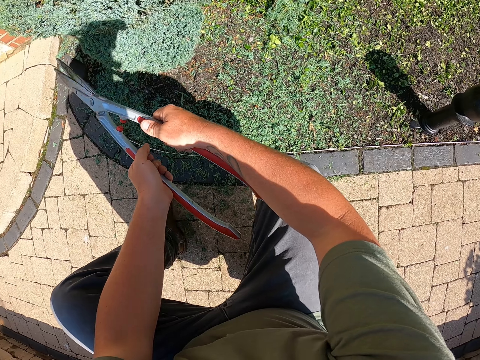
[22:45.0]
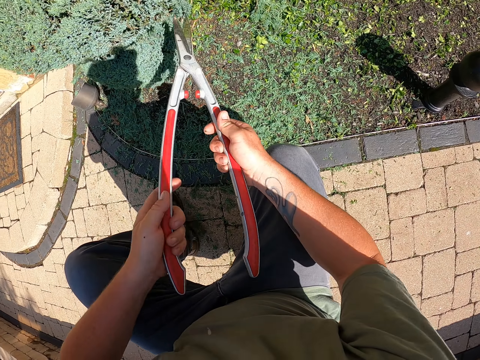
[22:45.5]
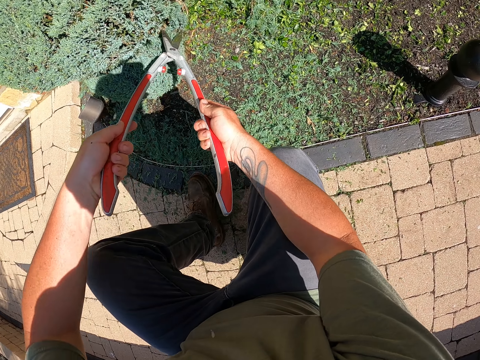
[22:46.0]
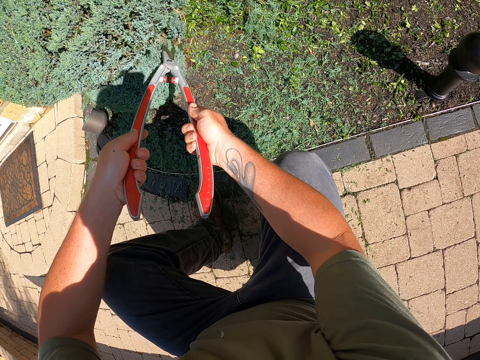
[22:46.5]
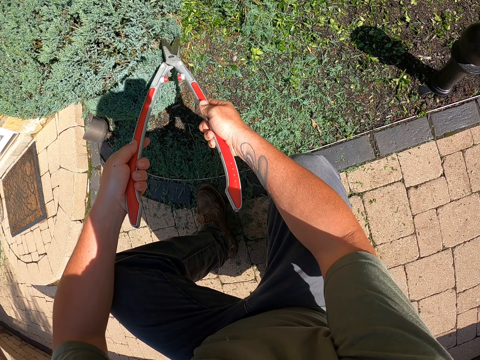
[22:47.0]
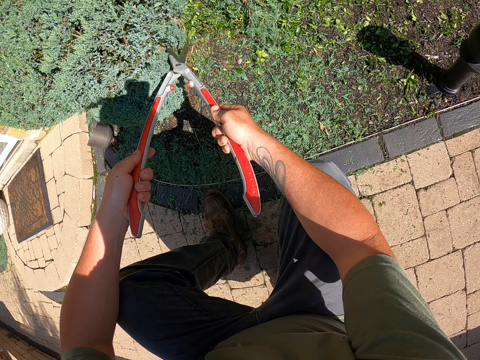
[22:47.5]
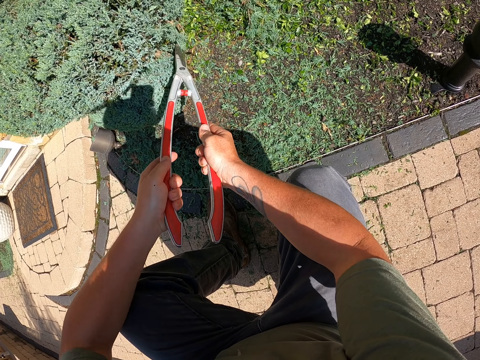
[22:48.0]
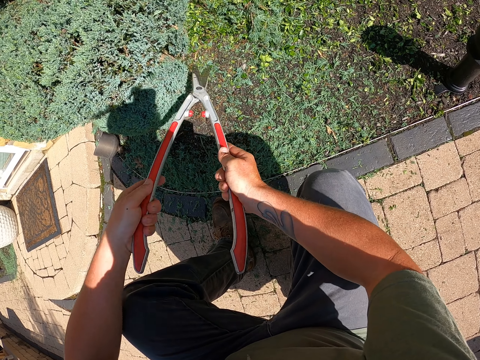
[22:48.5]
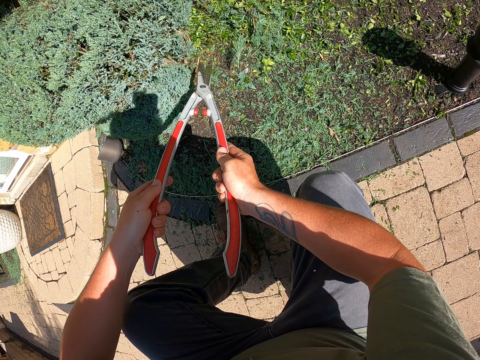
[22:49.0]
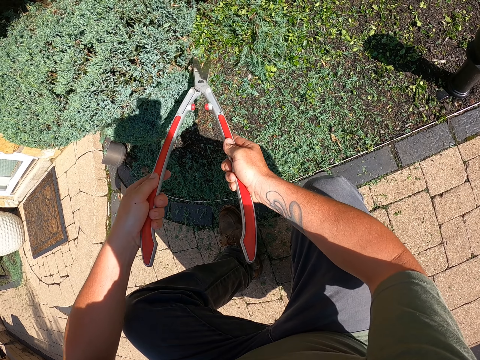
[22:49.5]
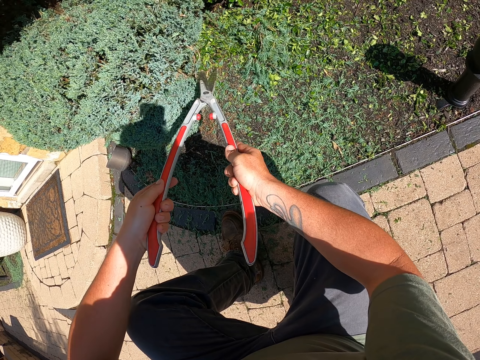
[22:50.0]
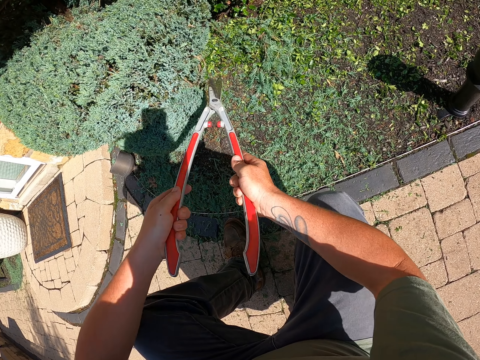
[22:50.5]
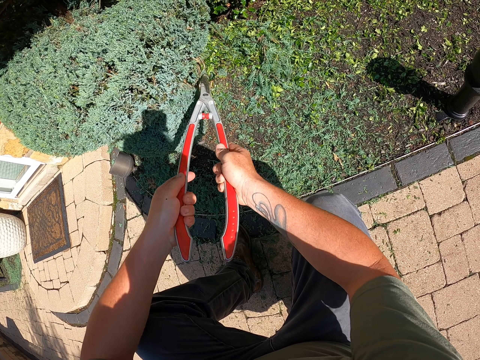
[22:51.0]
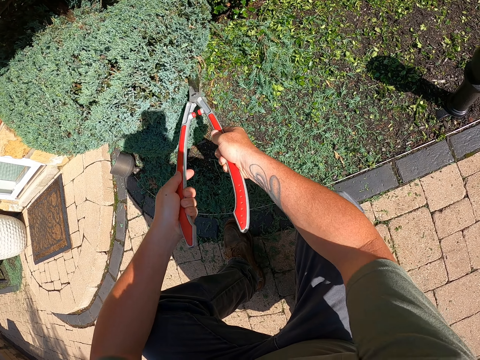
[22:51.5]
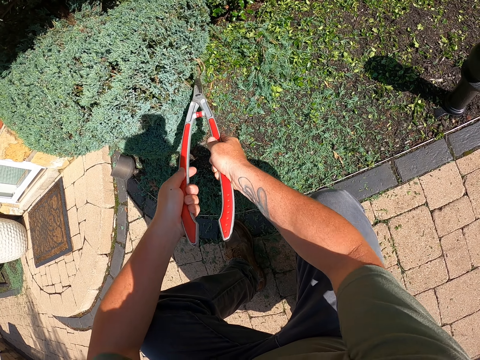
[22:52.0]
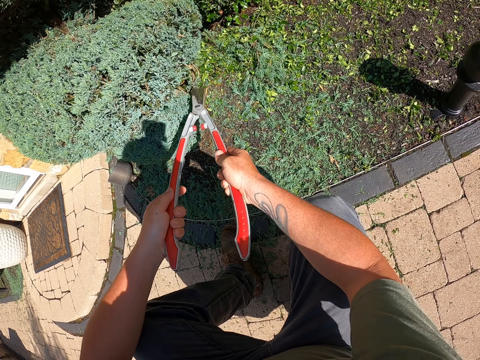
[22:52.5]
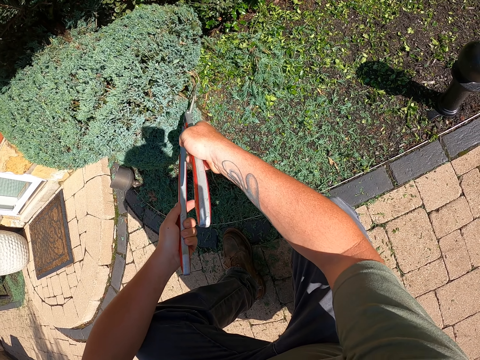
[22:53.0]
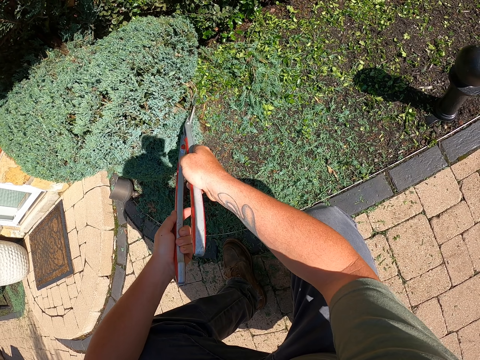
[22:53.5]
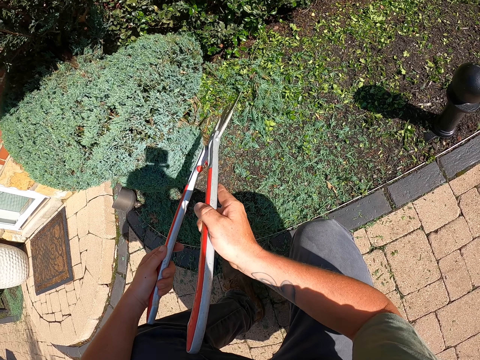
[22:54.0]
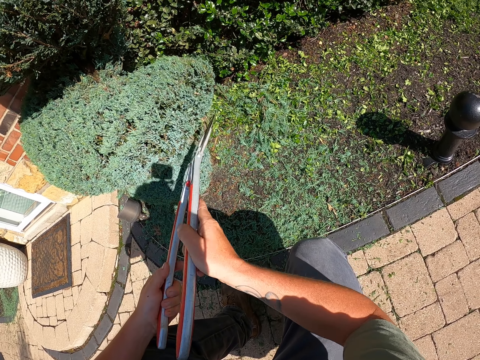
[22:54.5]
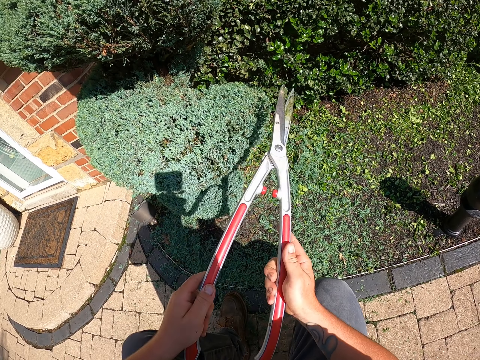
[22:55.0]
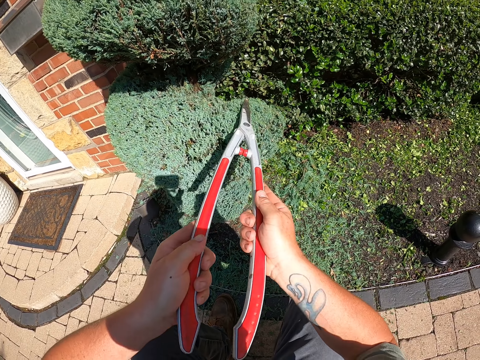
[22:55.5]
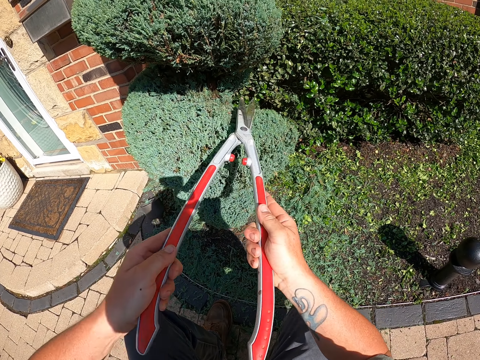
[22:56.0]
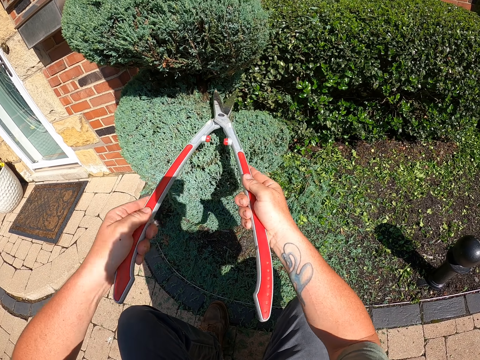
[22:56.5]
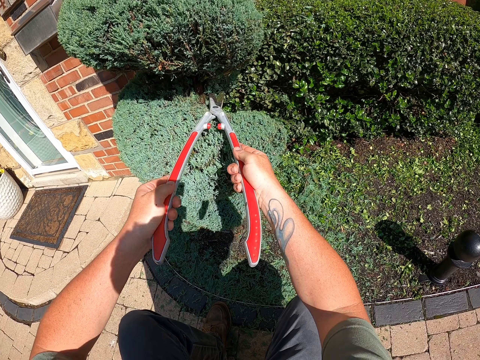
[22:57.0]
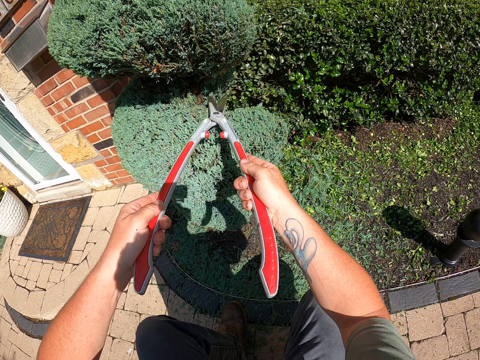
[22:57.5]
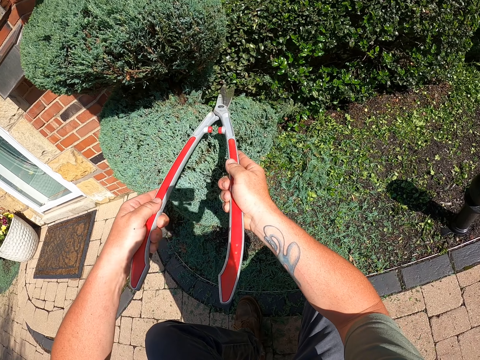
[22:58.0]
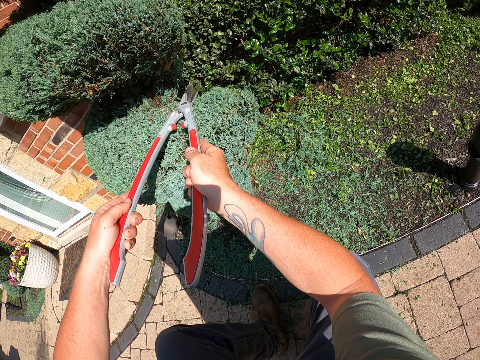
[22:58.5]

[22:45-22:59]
The camera wearer trims the tree with a garden shear. They lift the garden shear. They trim the tree with the garden shear.

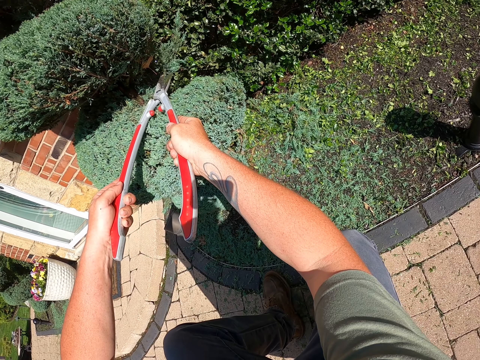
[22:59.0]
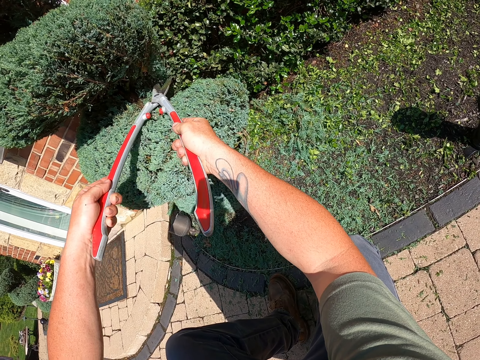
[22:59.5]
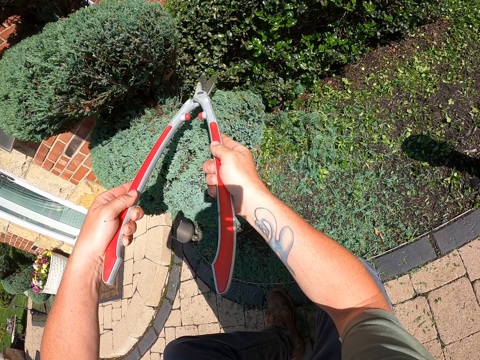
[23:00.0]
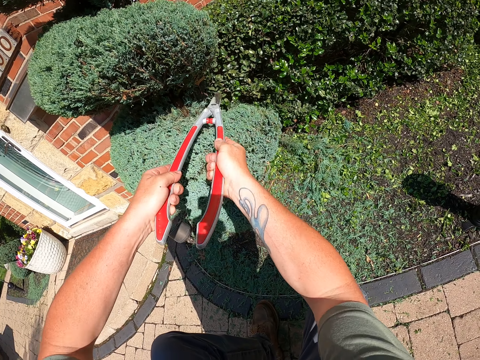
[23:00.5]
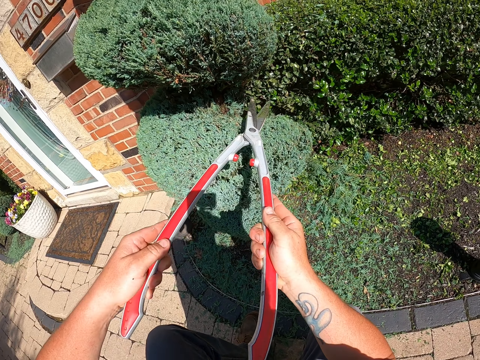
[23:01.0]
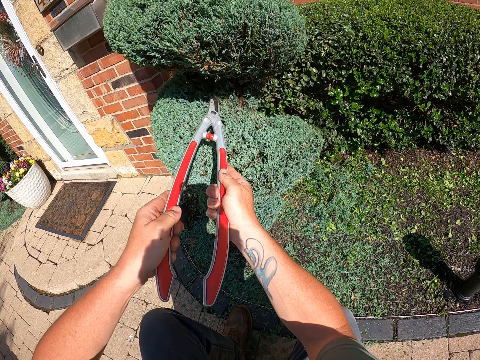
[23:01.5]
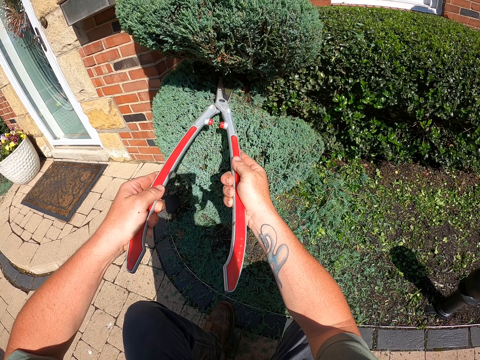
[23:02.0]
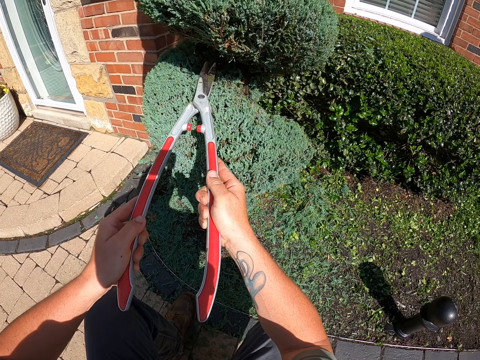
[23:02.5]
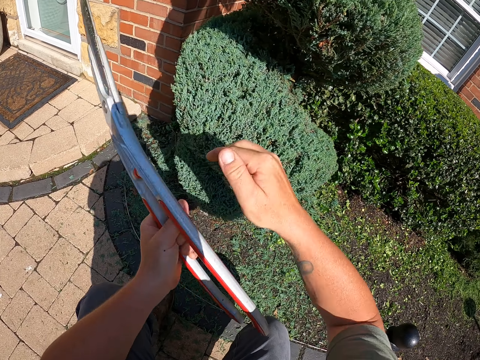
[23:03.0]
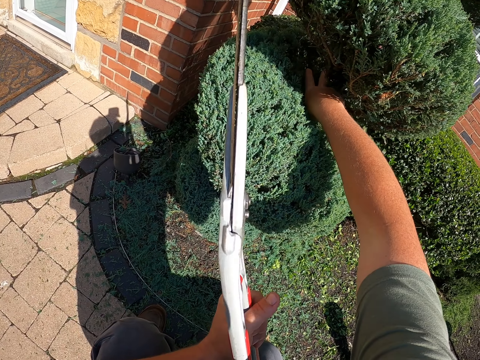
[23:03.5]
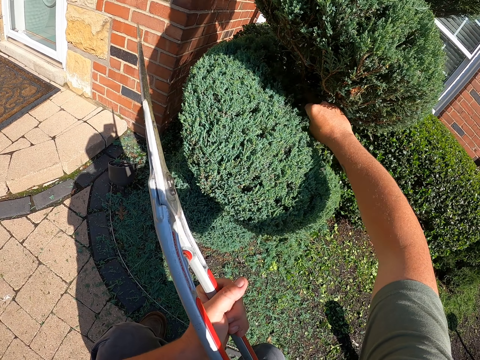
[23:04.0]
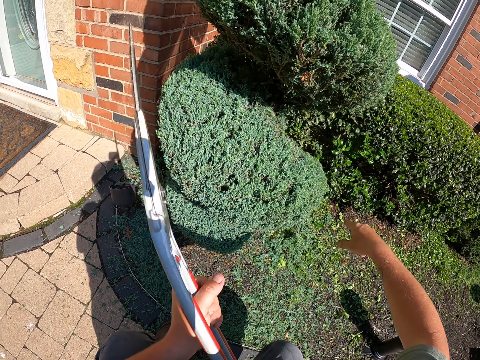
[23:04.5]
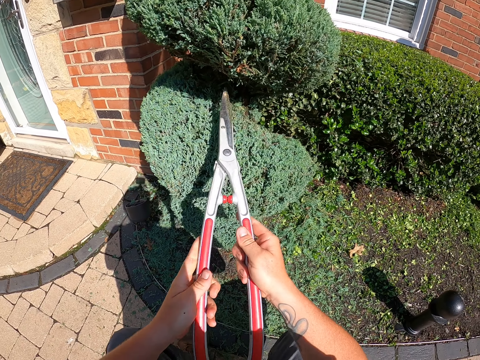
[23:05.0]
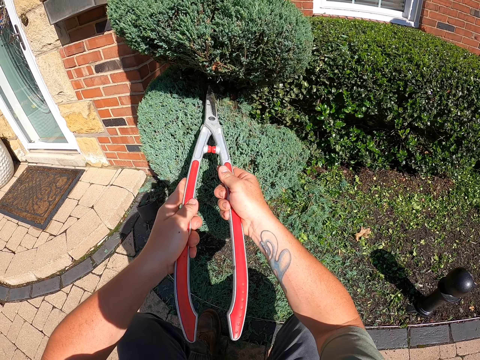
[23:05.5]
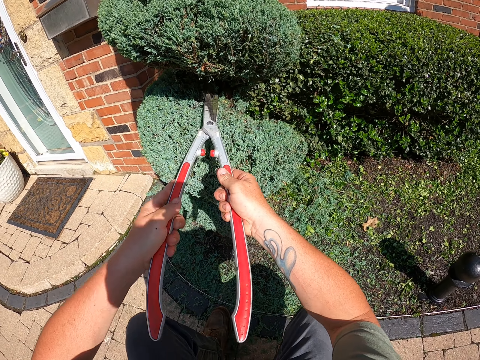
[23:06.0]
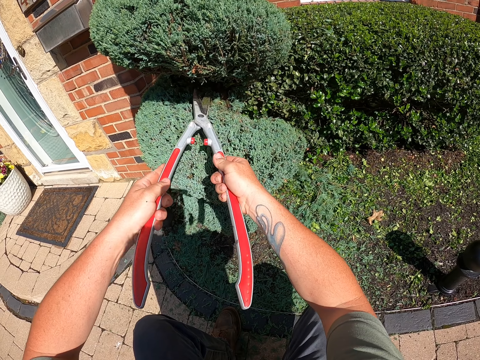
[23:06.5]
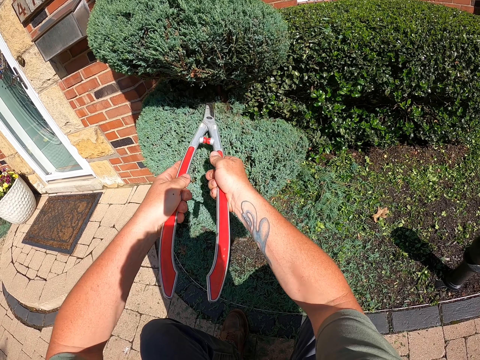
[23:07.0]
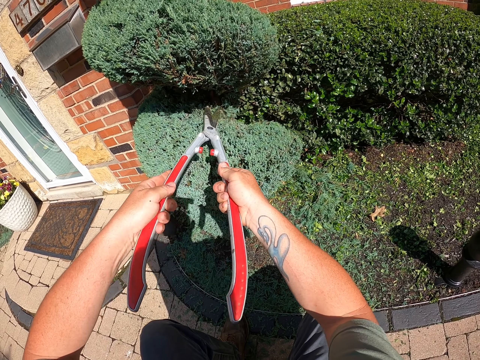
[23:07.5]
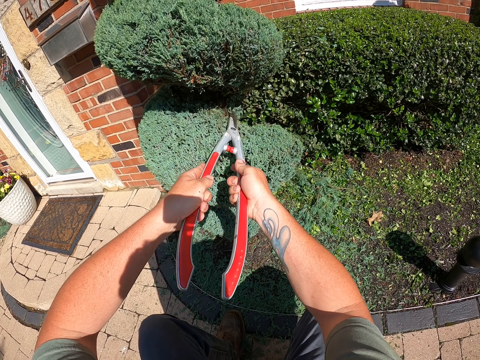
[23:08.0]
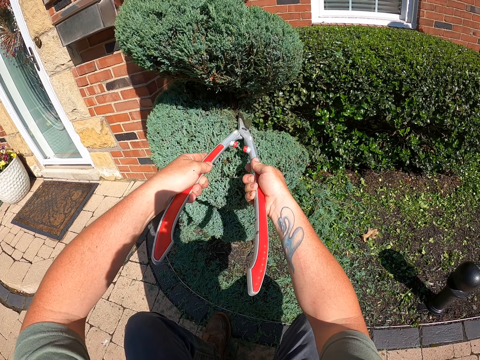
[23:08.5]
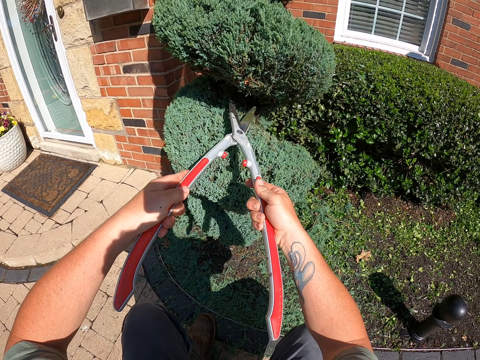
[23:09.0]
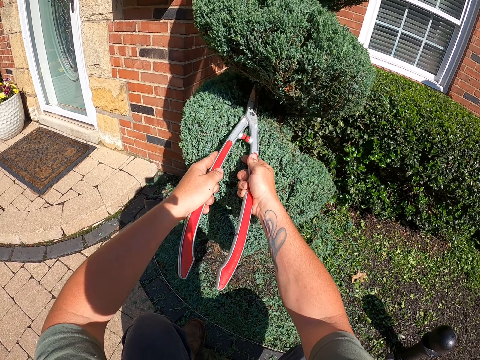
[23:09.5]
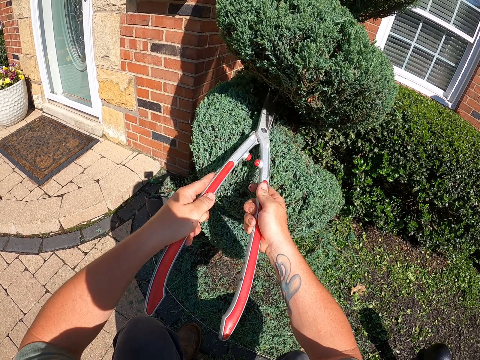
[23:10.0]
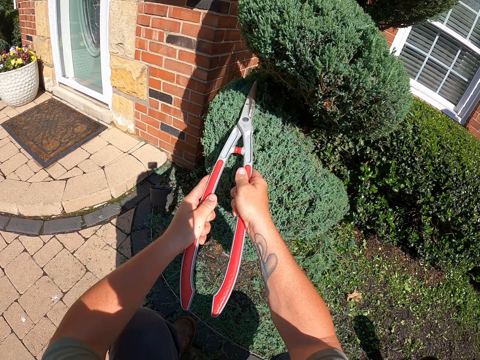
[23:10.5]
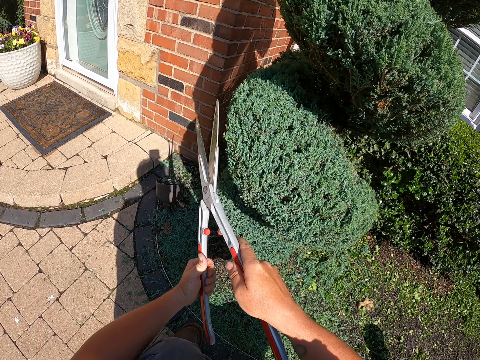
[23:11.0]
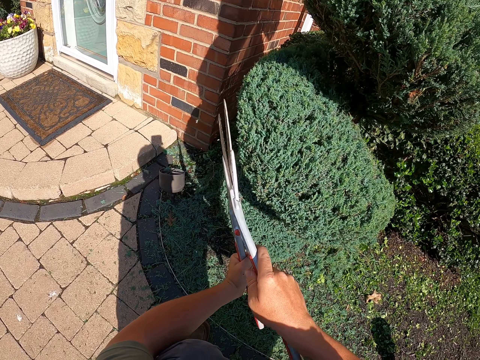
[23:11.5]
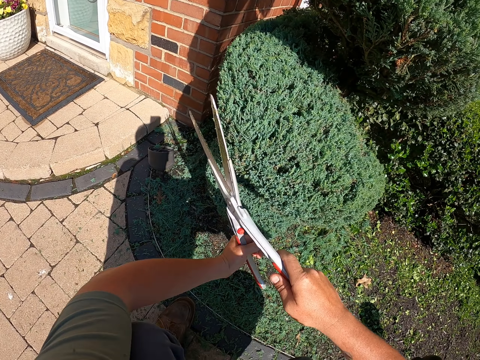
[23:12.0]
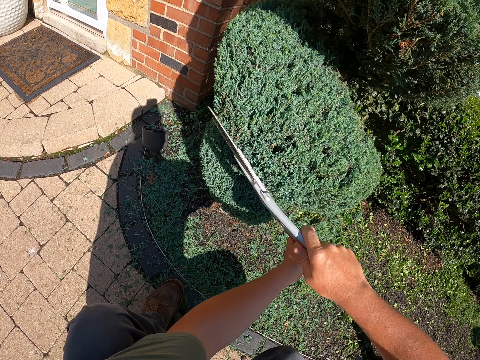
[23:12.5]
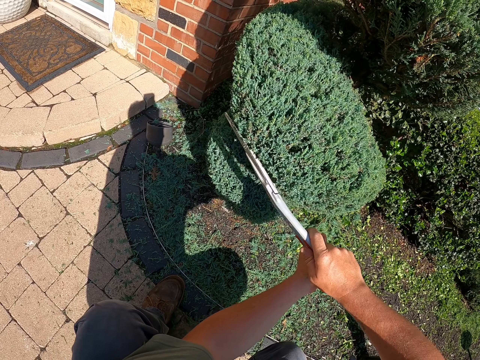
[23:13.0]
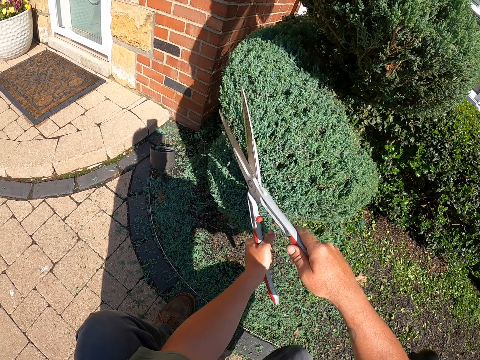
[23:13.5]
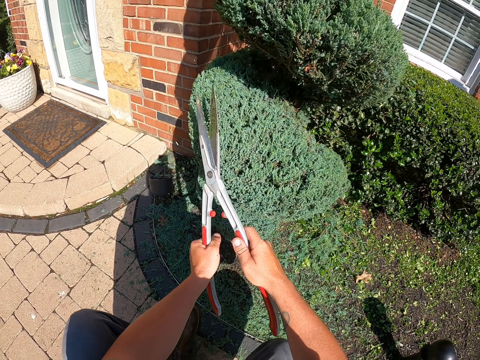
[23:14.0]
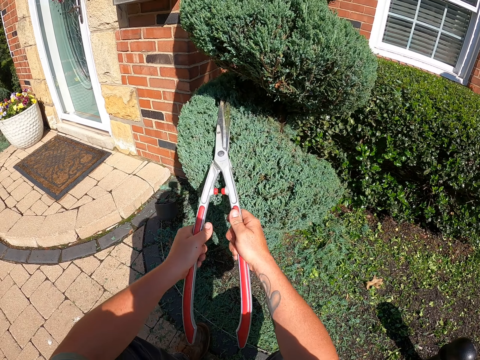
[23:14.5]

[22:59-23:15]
The camera wearer pulls back the garden shear. They trim the tree with the garden shear. They pull back the garden shear. They hold the plant. They pull the leaves from the tree. They move the garden shear. They trim the tree with the garden shear. They move the garden shear. They trim the tree with the garden shear.
